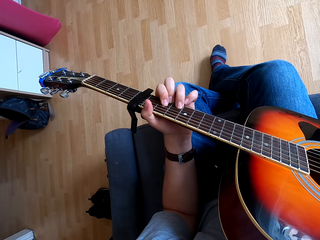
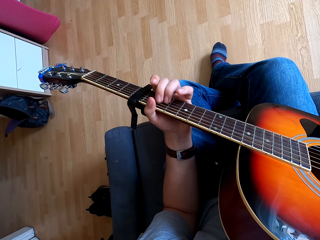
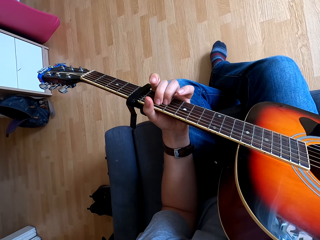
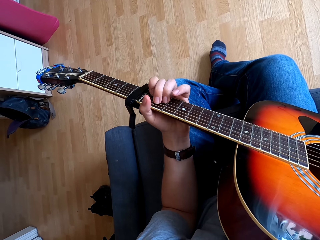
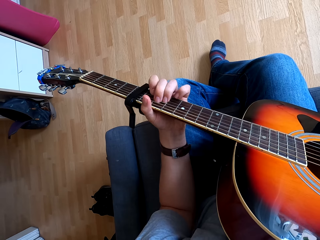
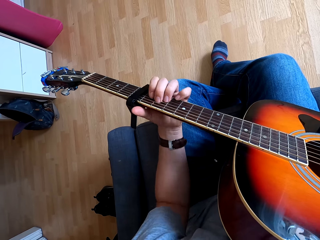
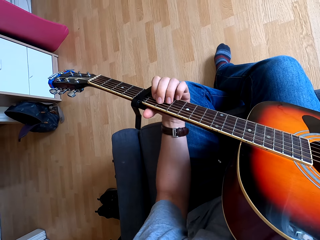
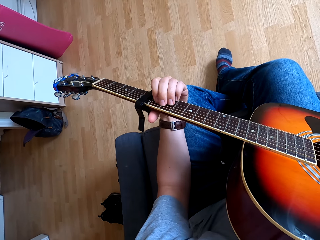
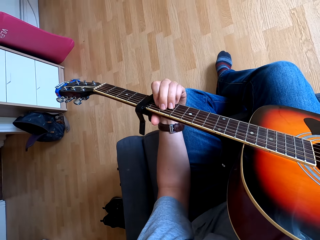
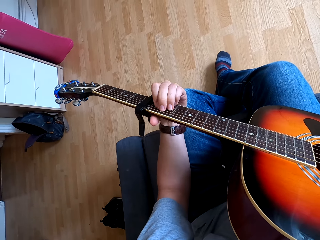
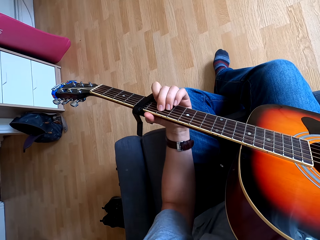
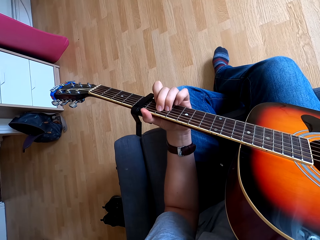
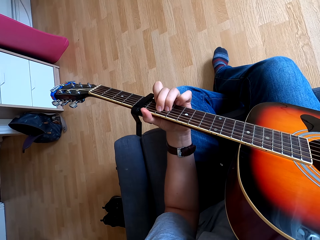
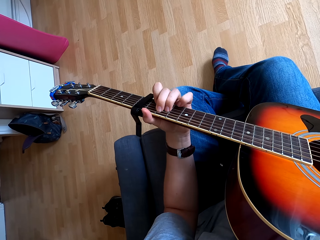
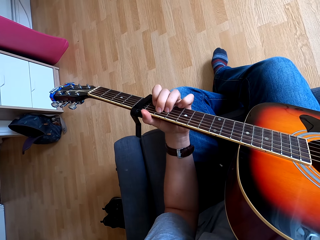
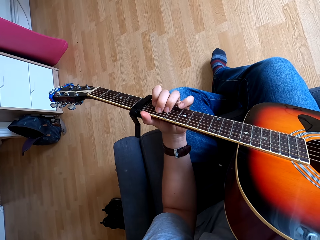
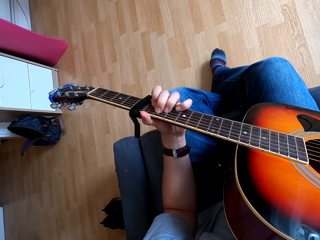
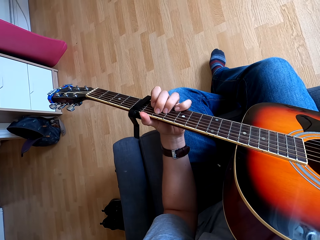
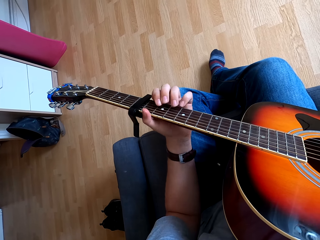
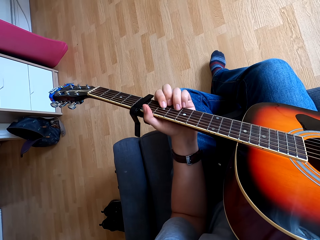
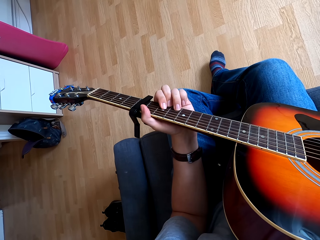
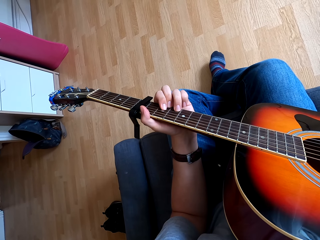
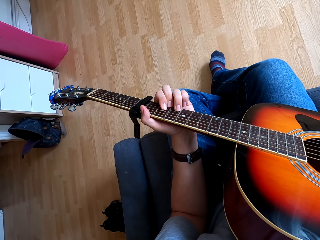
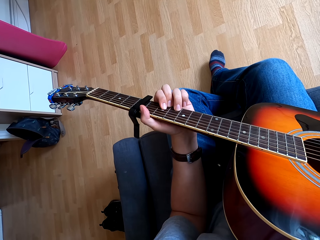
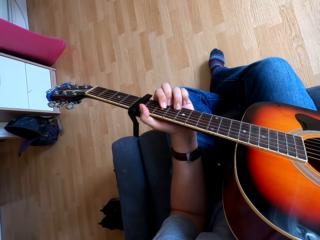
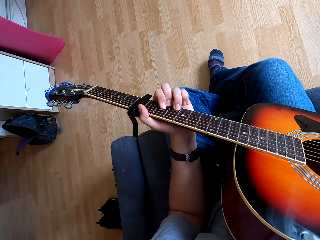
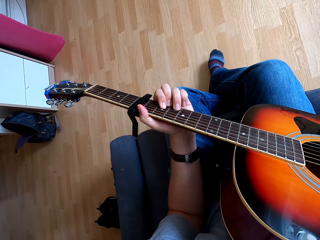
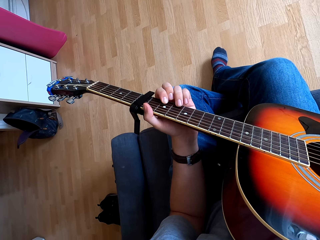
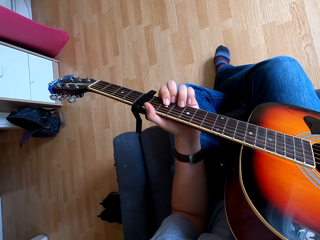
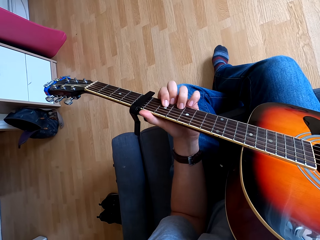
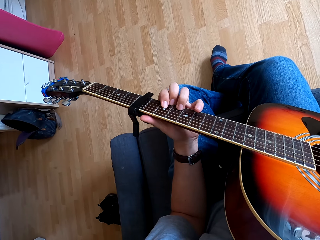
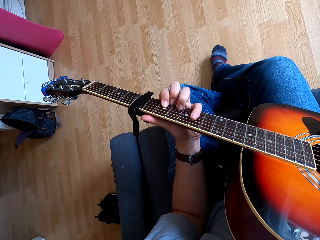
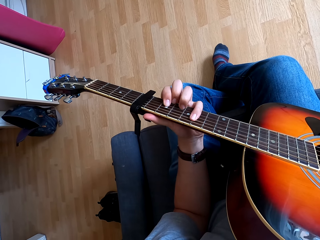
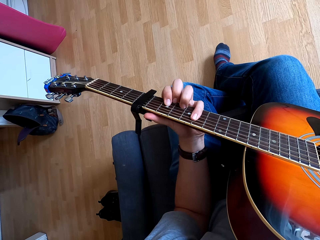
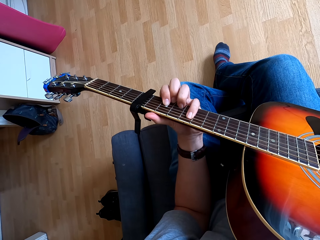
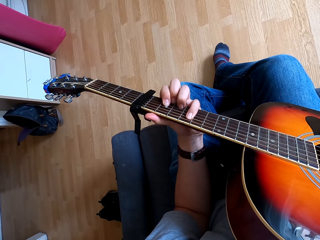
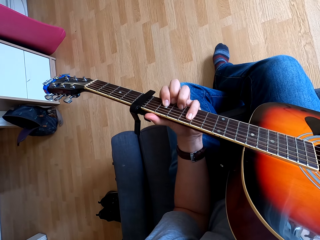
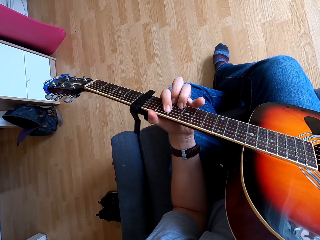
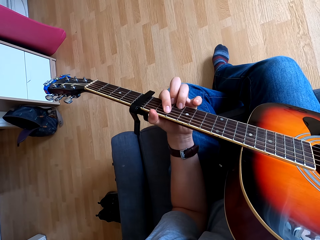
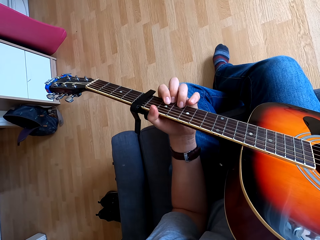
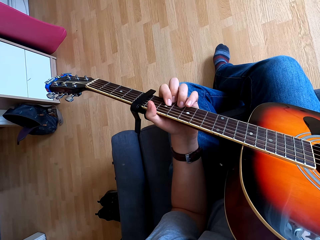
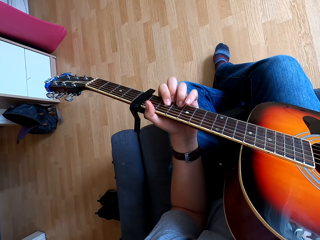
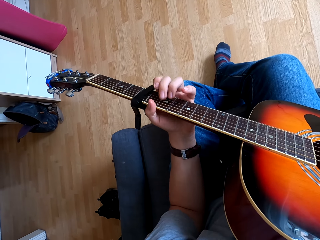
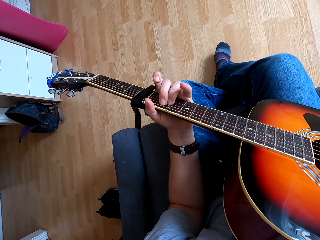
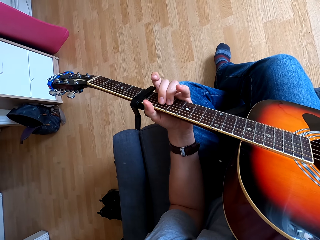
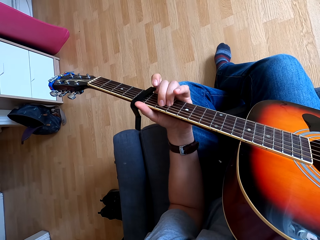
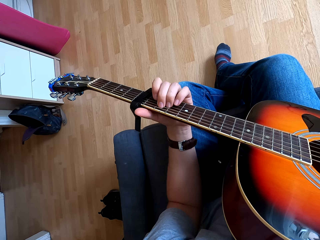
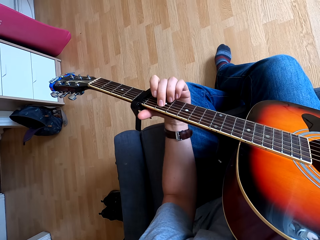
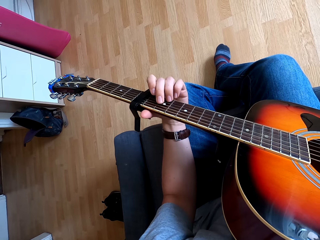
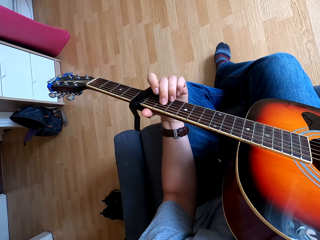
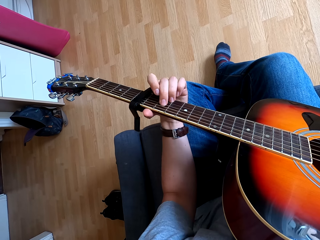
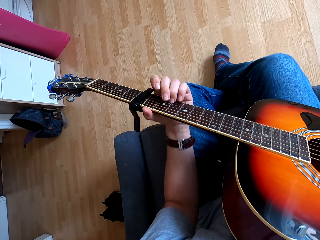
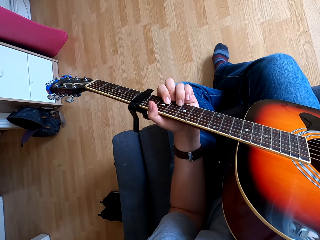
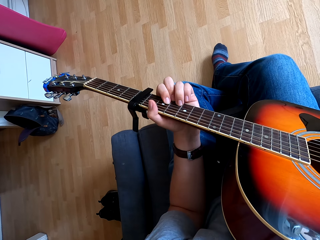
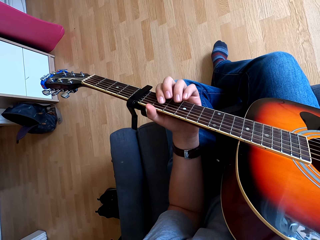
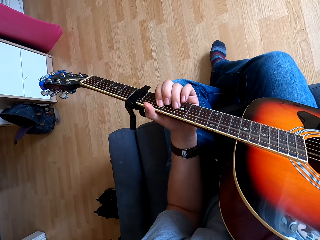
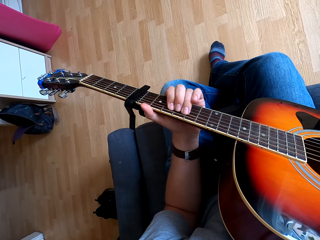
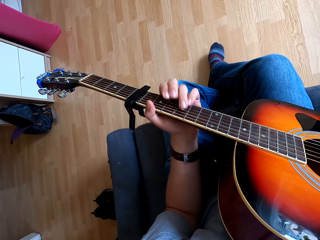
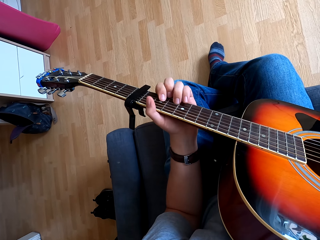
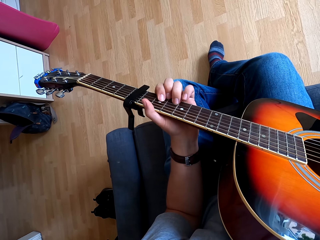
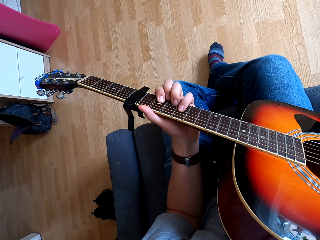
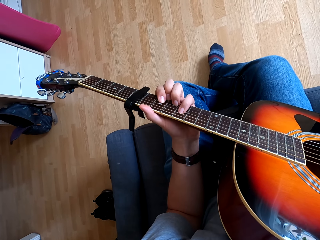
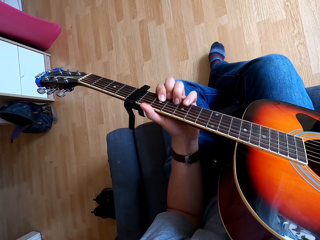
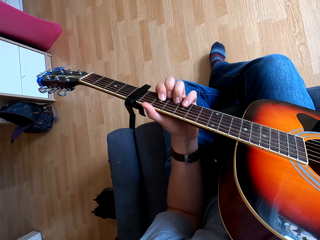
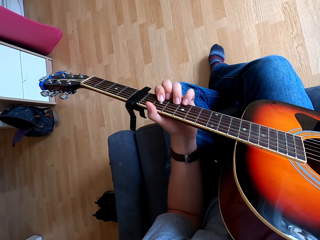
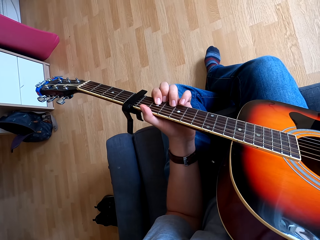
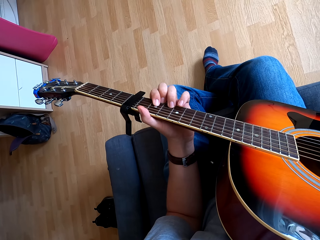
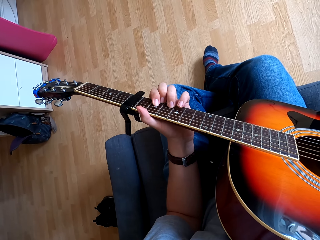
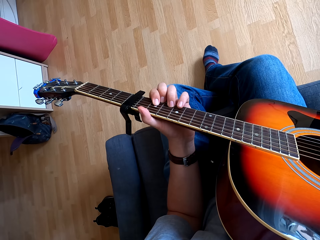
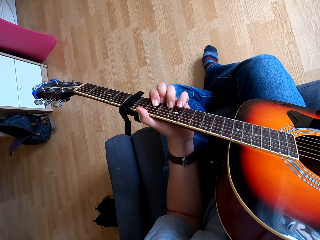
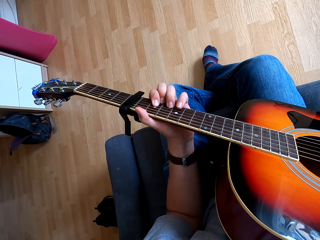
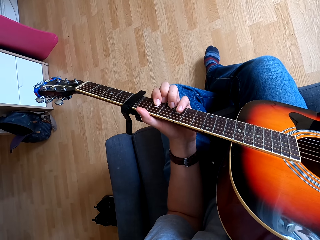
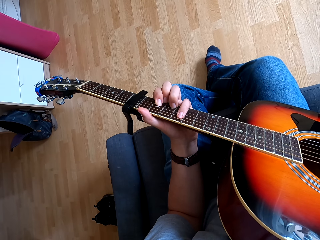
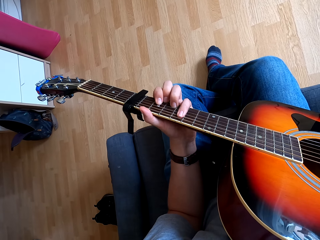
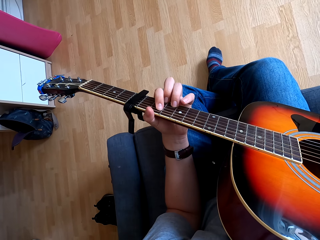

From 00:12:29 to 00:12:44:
The camera wearer plays guitar.

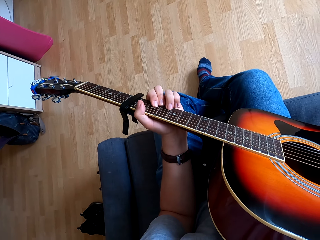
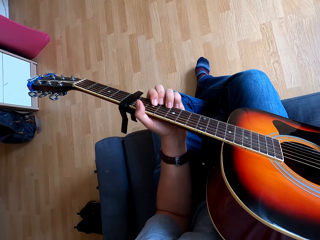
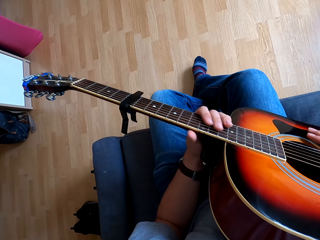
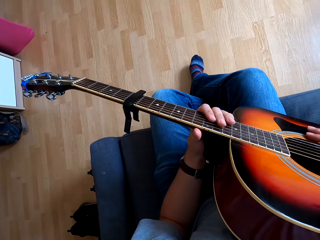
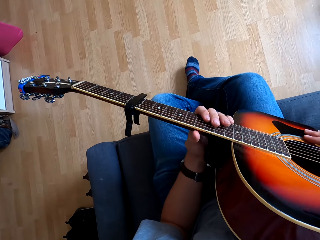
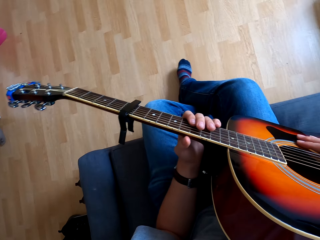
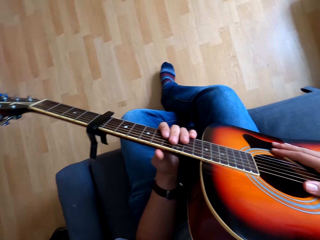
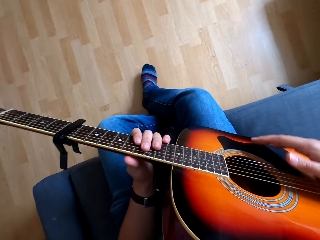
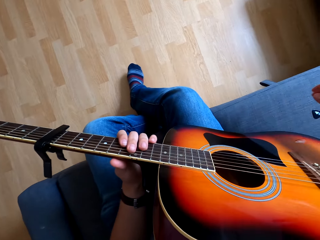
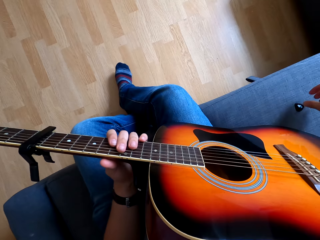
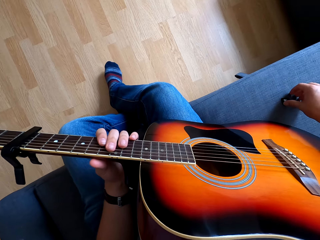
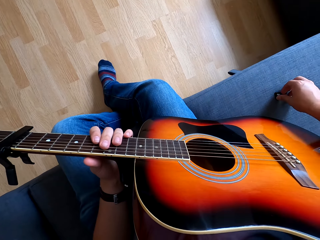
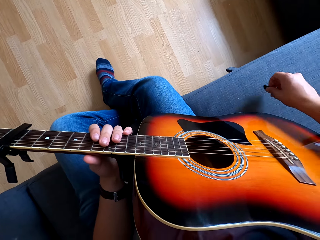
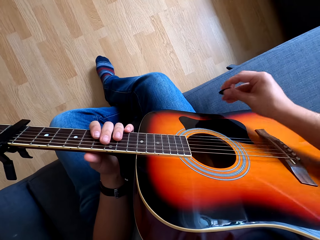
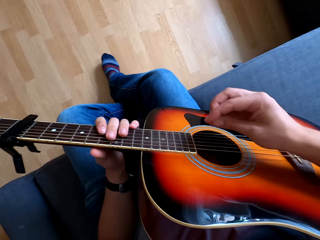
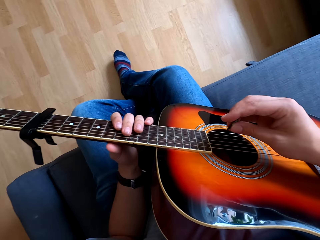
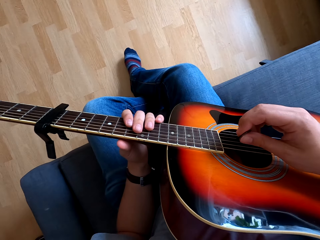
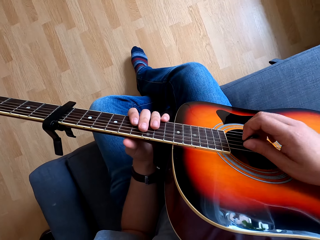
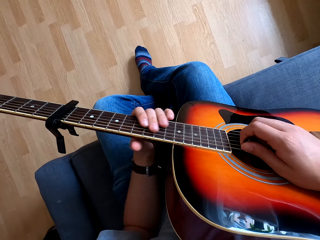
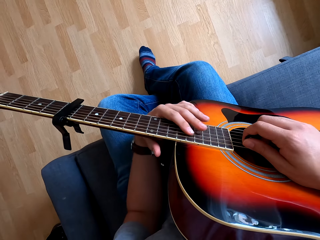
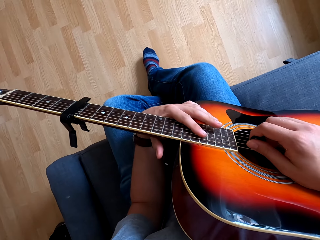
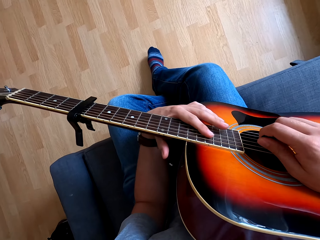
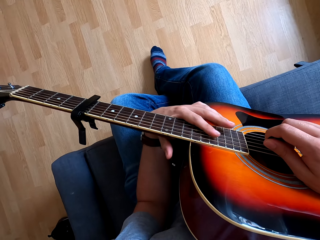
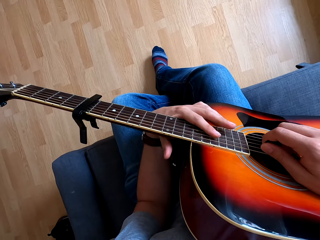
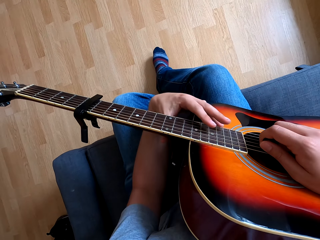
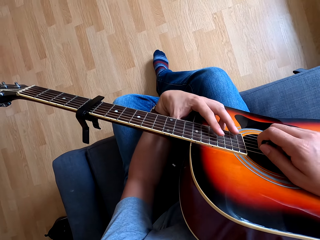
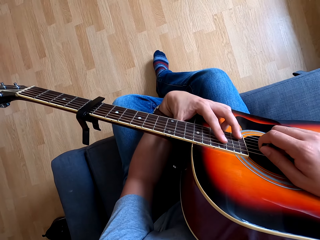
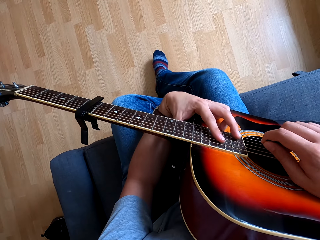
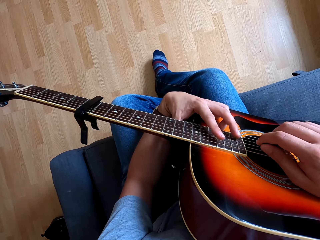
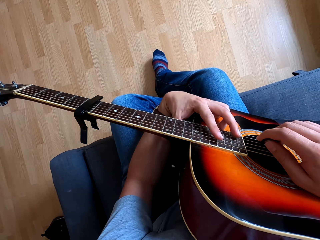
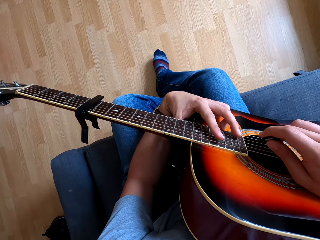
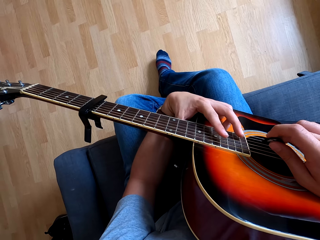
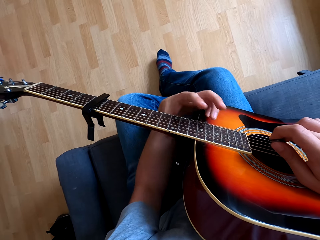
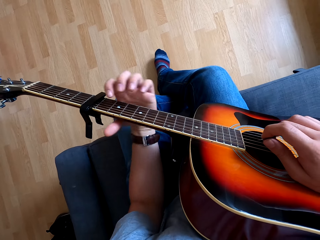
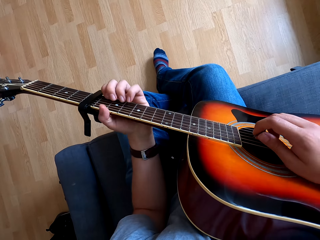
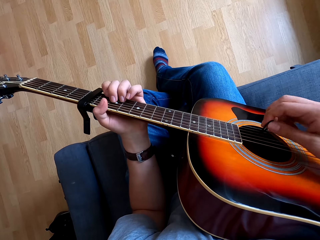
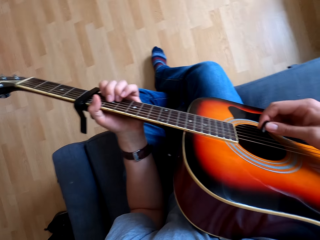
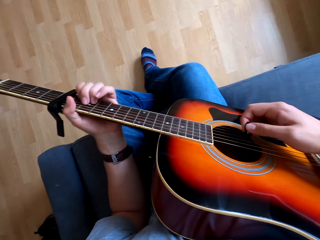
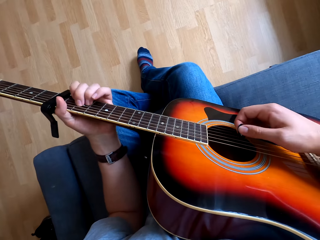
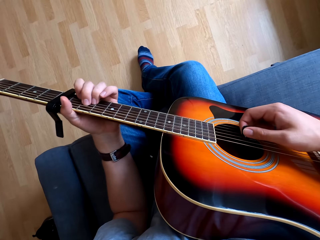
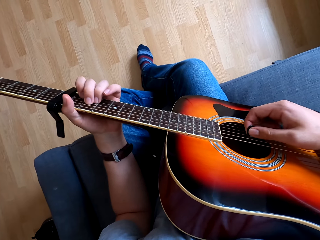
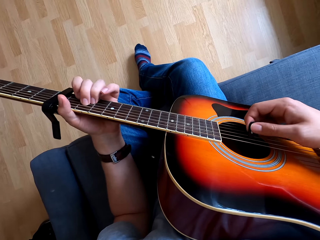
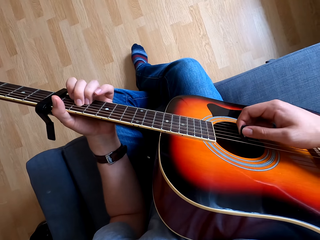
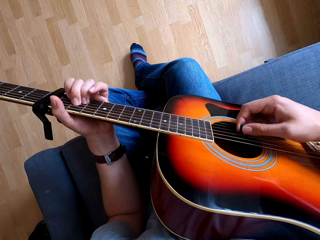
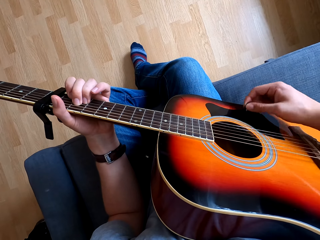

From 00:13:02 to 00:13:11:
The camera wearer touches something. They pick a plectrum. They play a guitar.
